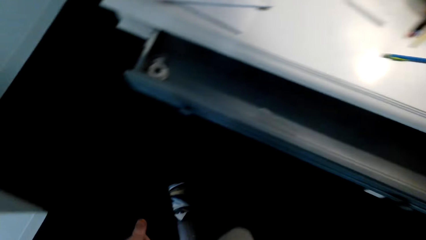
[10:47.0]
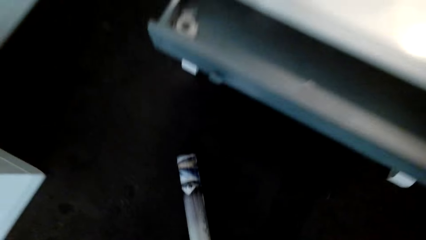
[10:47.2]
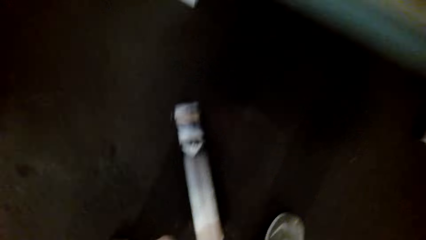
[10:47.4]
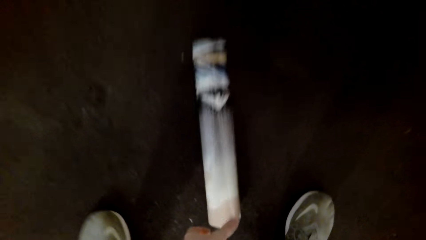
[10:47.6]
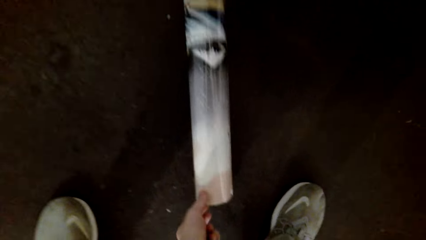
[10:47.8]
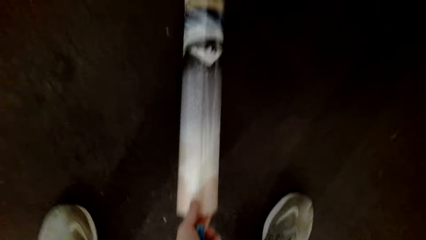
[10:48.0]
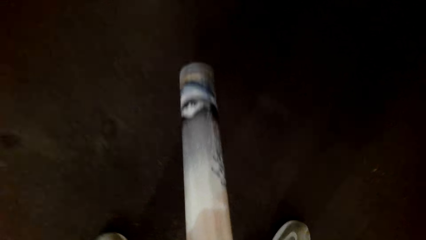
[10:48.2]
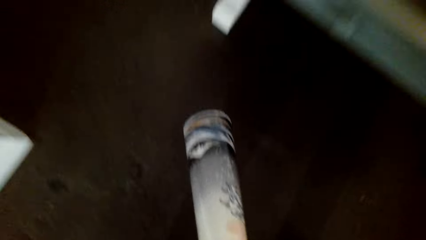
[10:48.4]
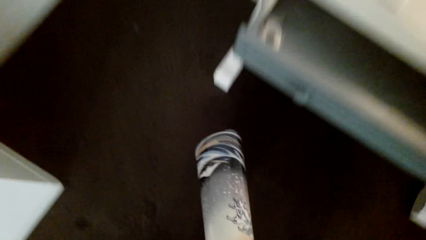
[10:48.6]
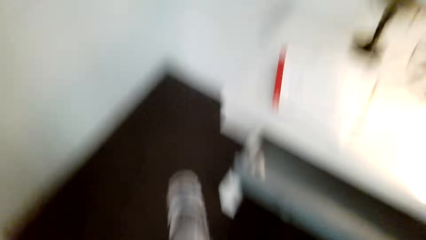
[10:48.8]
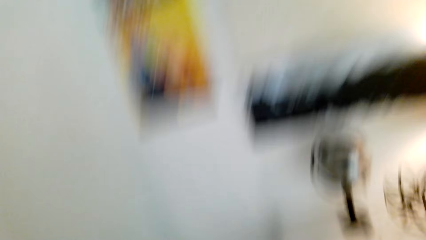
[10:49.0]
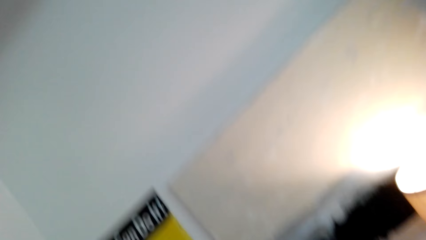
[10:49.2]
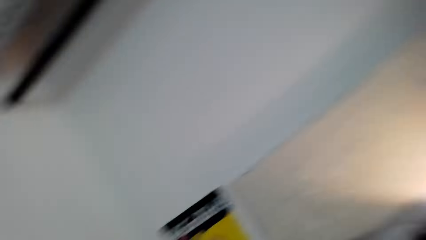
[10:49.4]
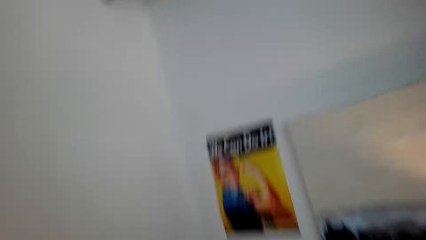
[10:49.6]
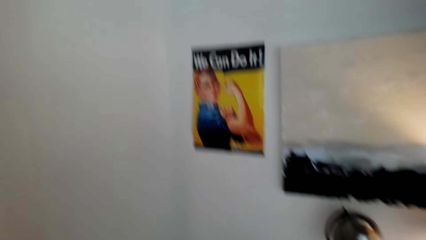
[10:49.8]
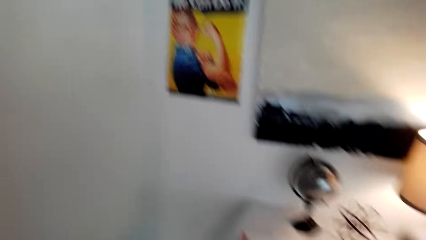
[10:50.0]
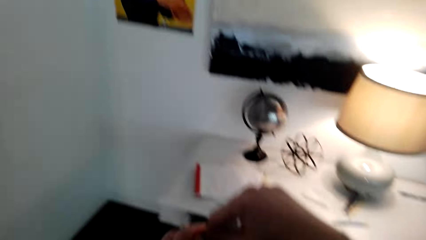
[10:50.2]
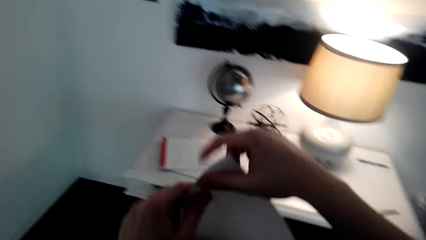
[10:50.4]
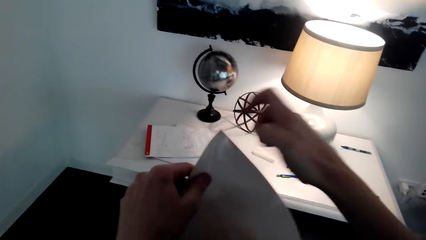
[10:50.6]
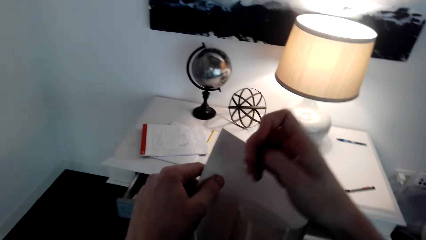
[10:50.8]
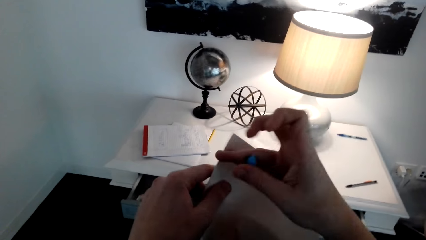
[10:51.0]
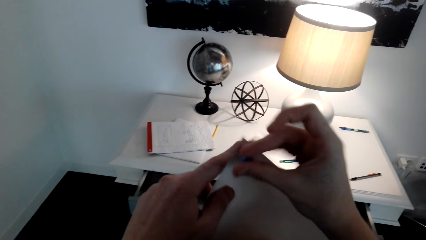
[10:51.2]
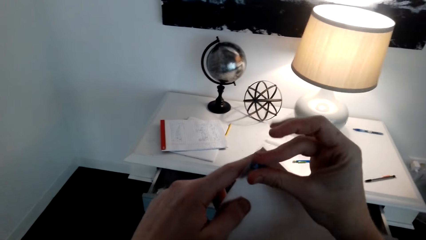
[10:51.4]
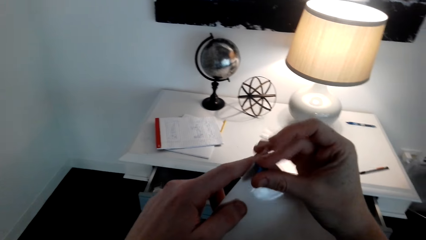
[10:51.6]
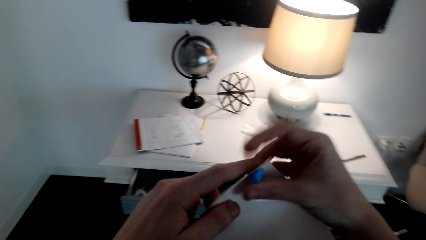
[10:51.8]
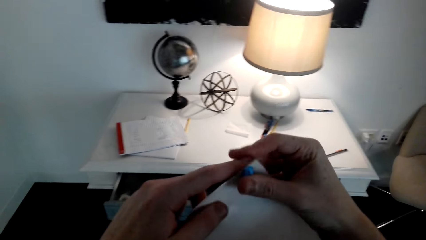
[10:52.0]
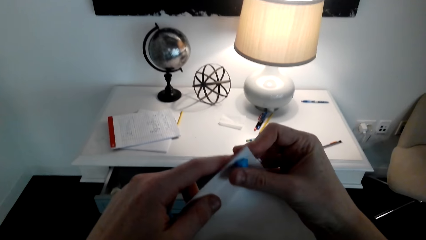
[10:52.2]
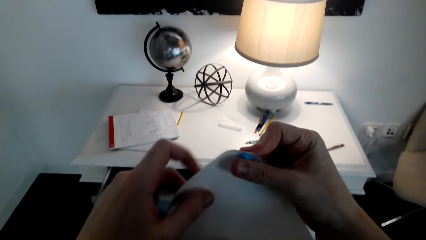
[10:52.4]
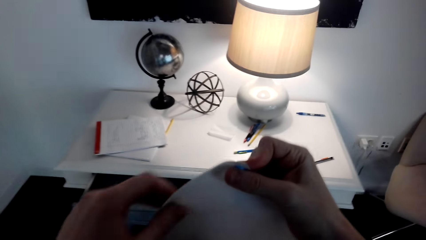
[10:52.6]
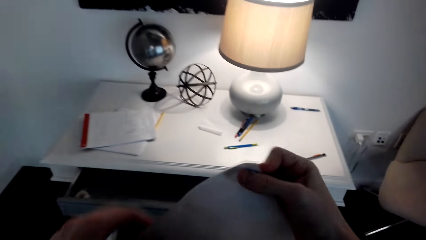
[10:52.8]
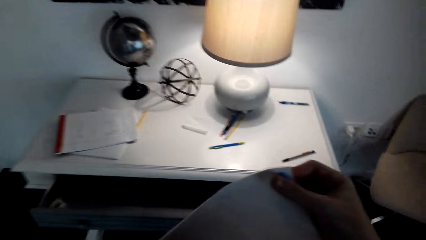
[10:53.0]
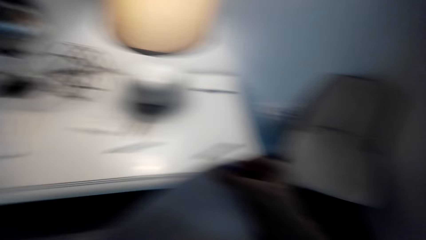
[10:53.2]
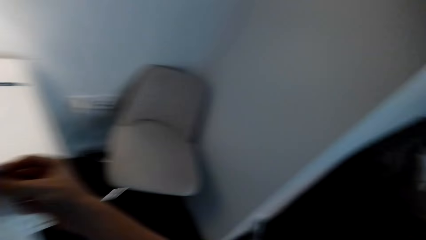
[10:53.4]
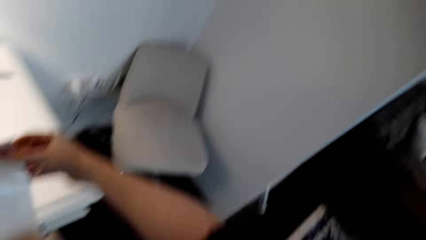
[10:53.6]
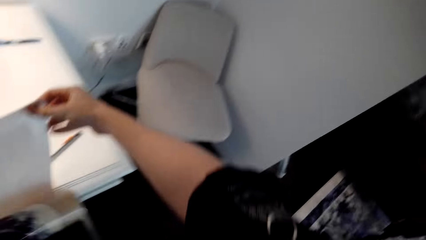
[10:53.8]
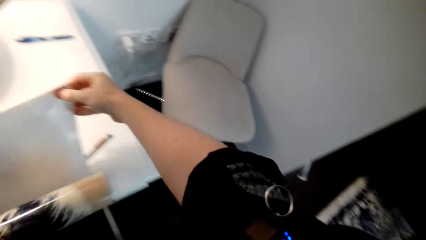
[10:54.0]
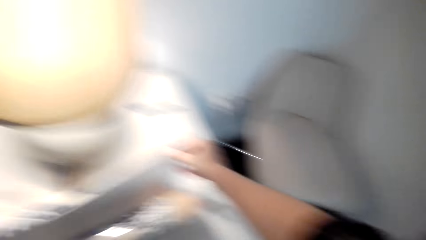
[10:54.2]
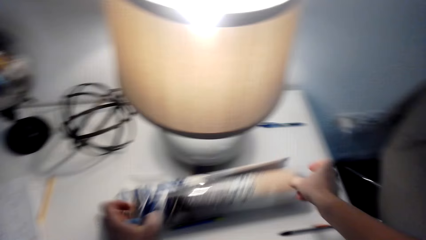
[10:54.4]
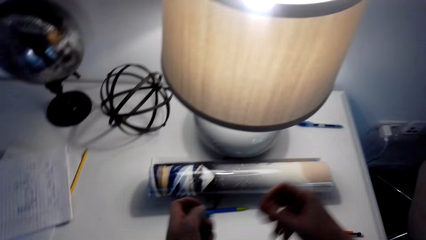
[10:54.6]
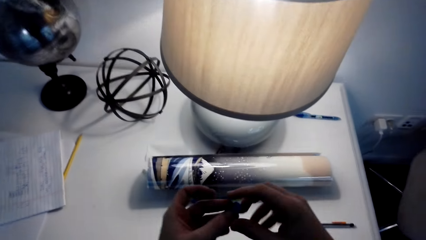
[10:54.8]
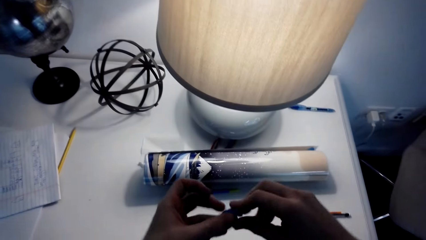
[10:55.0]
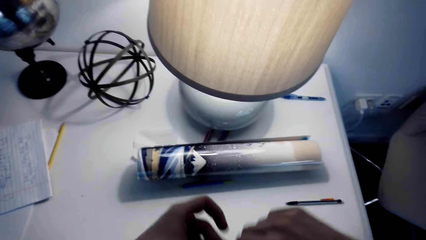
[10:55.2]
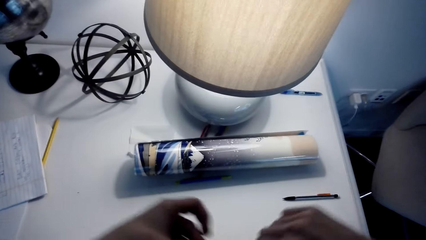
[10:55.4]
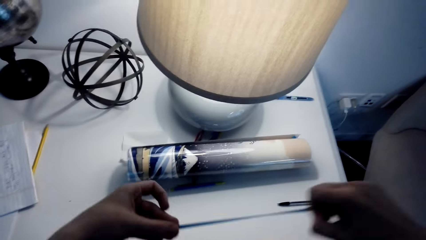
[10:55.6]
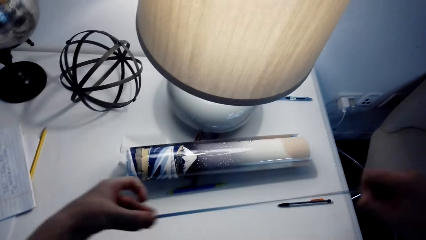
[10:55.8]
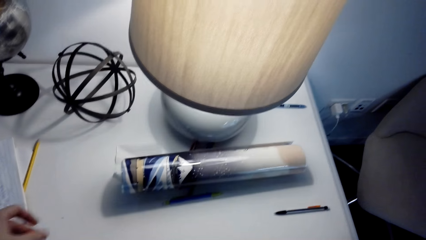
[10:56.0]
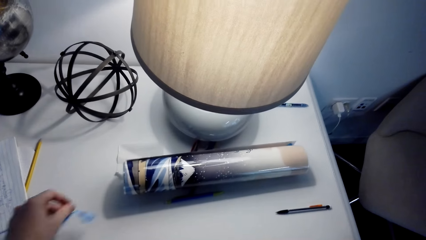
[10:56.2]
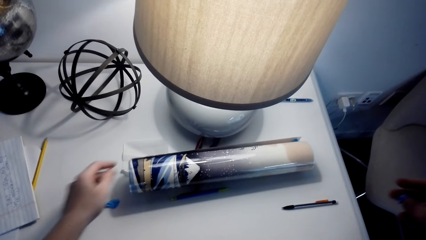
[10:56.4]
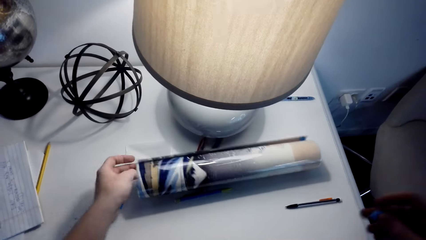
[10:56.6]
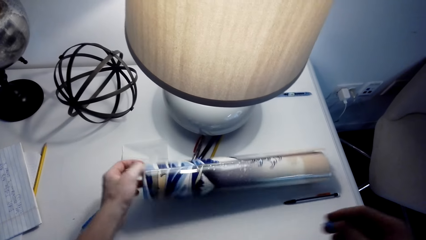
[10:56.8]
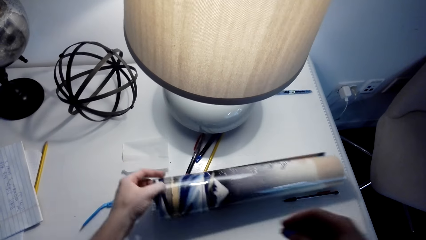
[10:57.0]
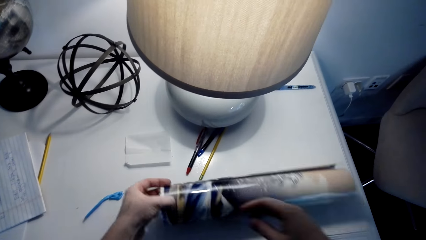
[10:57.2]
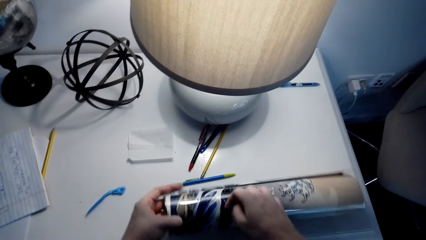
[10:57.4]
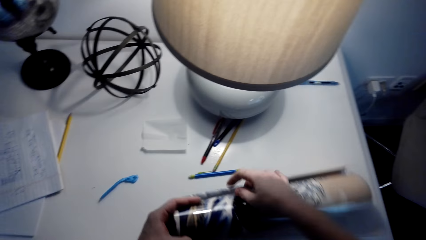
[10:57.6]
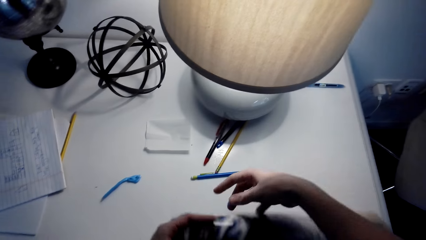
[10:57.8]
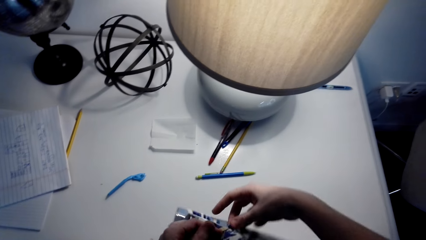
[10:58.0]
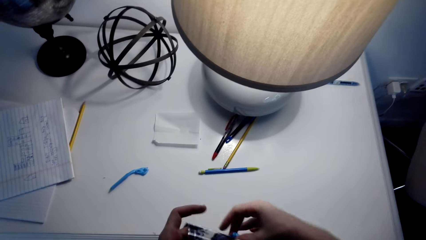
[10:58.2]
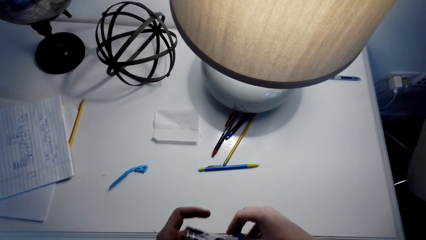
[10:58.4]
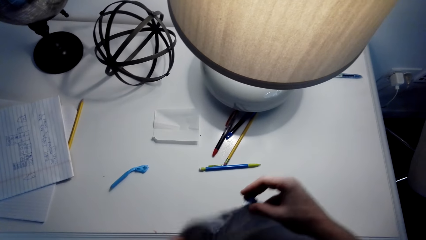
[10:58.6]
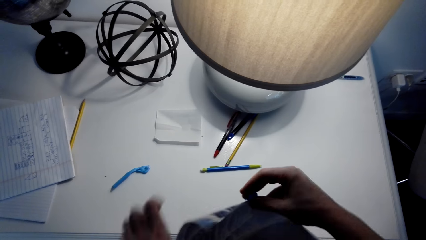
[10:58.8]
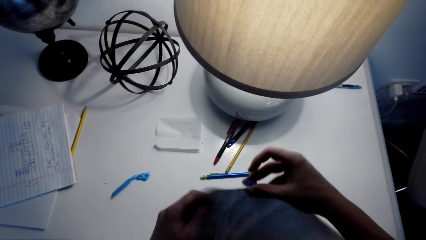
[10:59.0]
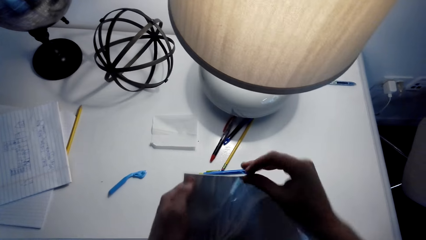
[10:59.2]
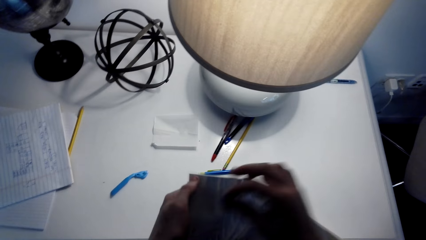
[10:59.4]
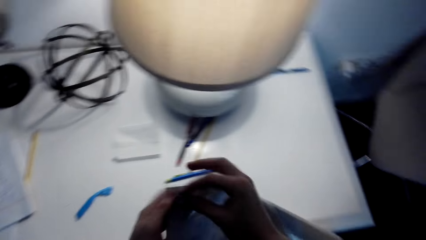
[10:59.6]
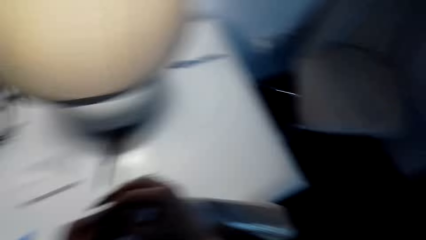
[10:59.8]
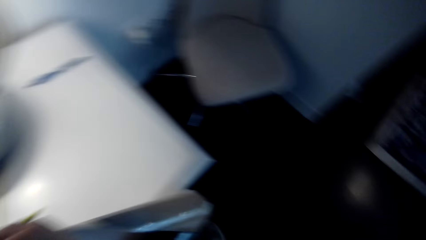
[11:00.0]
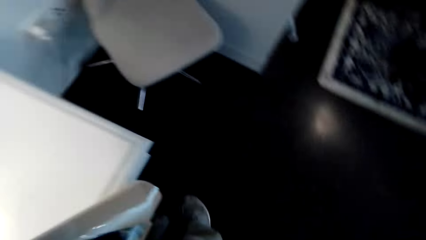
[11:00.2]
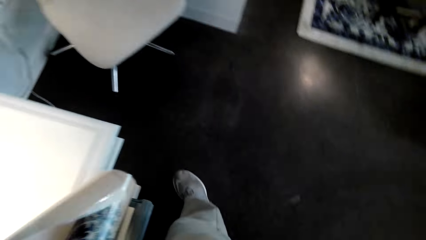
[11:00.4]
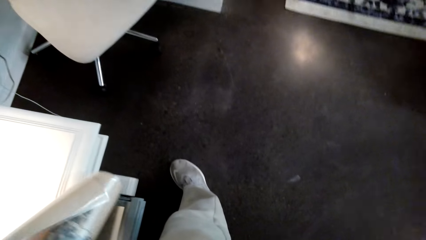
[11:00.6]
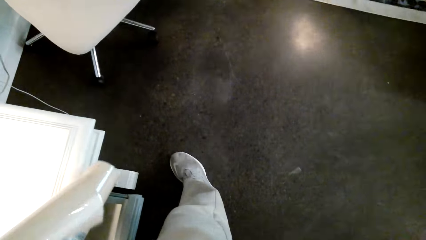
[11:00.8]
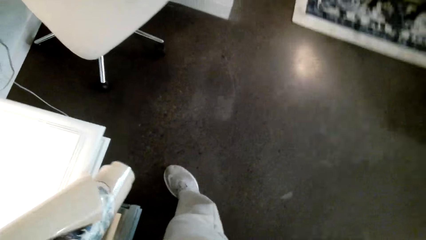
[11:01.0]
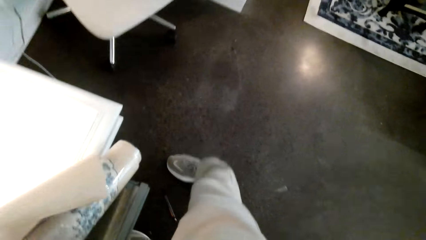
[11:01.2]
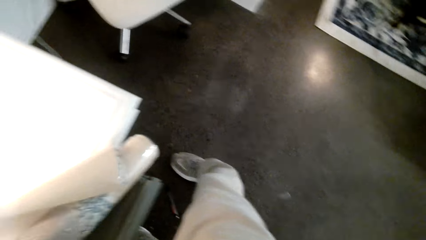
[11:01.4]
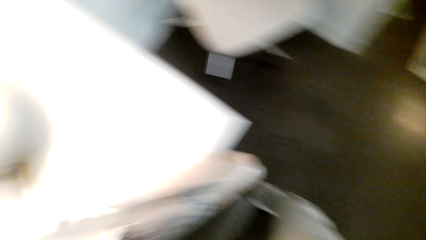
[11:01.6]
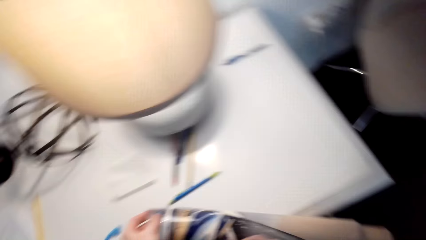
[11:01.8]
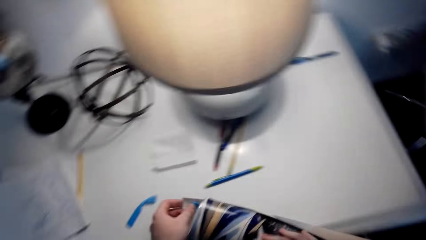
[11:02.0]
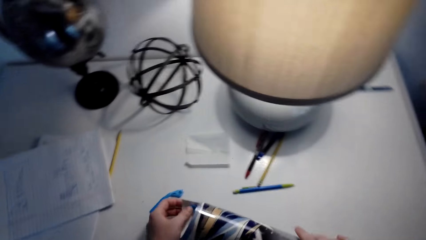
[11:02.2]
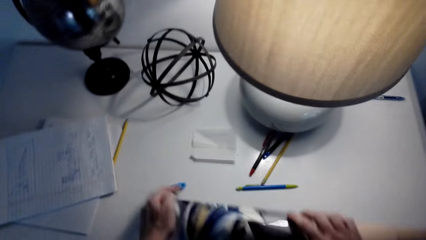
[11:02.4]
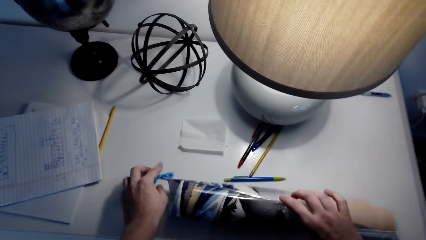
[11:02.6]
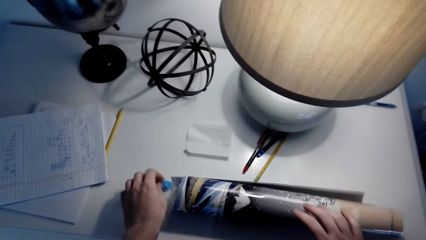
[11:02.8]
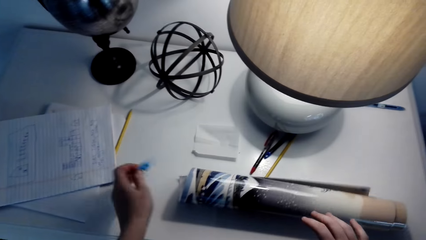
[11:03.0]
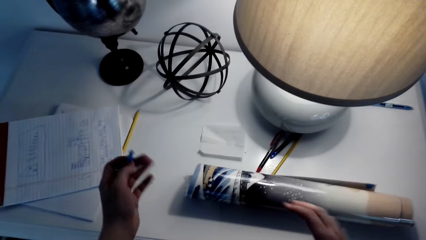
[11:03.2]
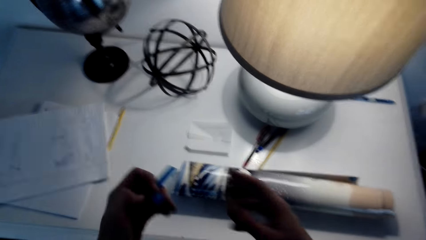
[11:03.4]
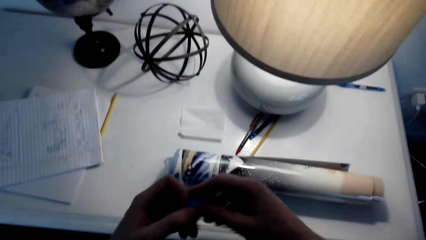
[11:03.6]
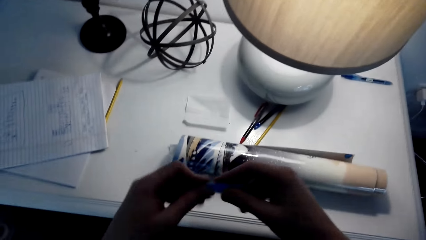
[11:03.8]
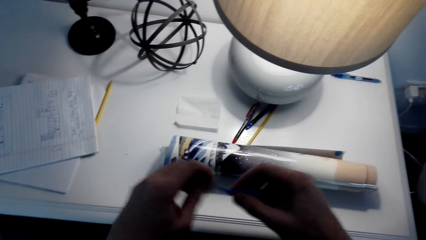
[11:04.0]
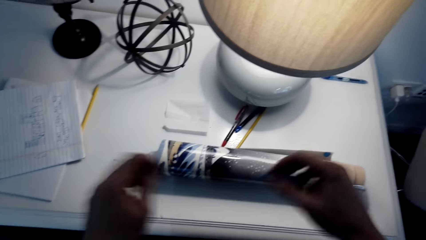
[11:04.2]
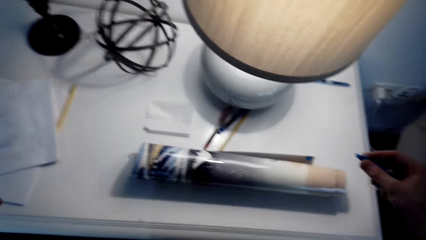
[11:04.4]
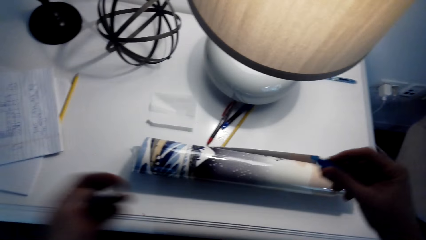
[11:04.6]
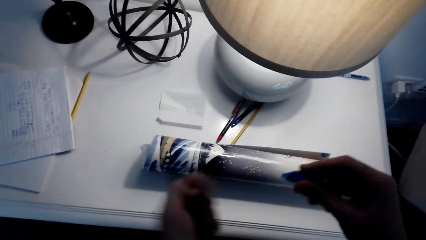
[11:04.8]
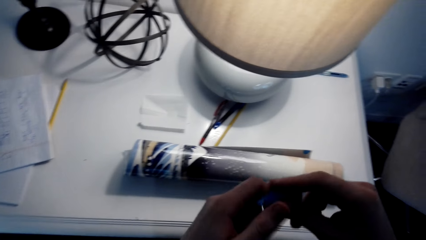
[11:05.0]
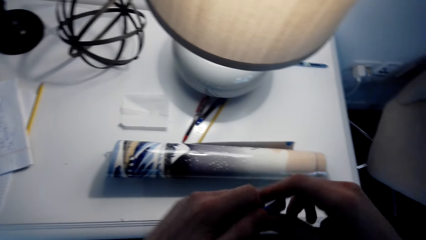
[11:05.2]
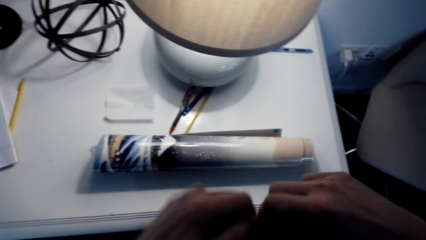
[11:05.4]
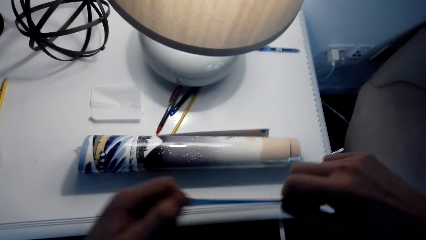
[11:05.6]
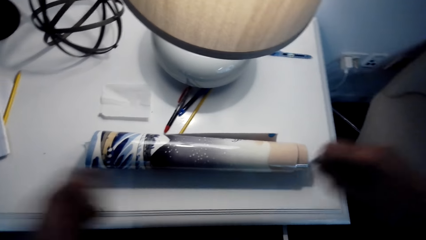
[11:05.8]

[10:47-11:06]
The camera wearer cuts the holder. They look around. They pick a banner with the left hand and open the banner with the left hand. They stick holders in the banner with both hands. They hold a picture. They drop the banner in the table. They hold the banner holder with both hands. They cut the banner holder into two. They pick the banner on a table with the left hand. They stick the holder in the banner. They look around. They hold a tape. They drop the banner in the table. They pick the holder with the left hand. They cut the holder into two.
